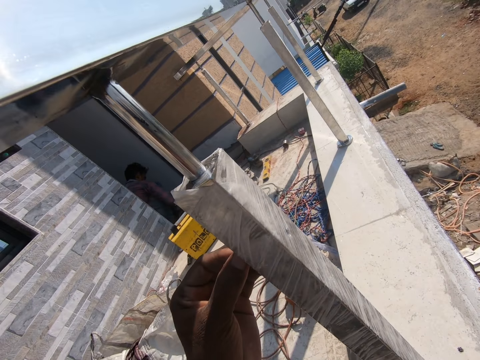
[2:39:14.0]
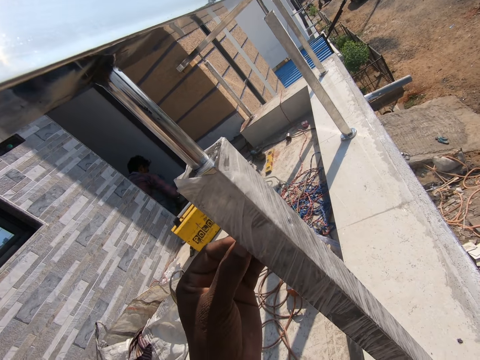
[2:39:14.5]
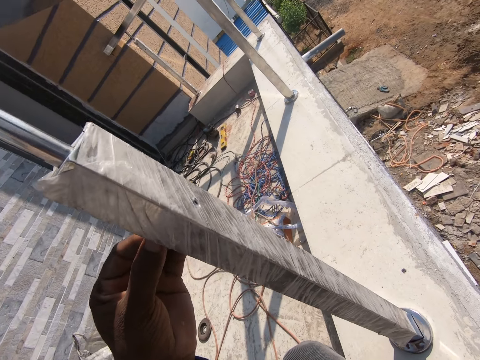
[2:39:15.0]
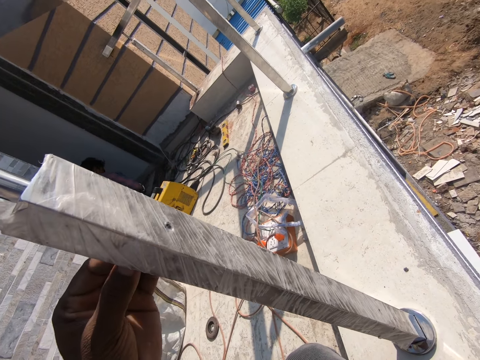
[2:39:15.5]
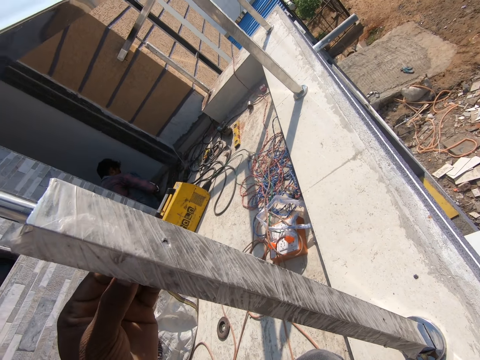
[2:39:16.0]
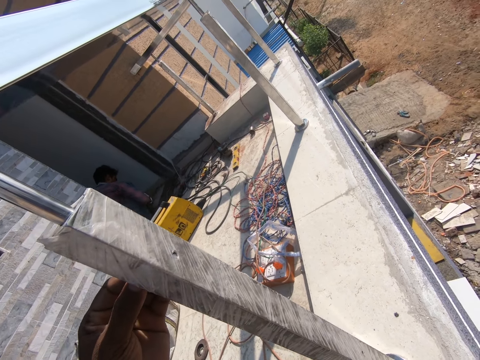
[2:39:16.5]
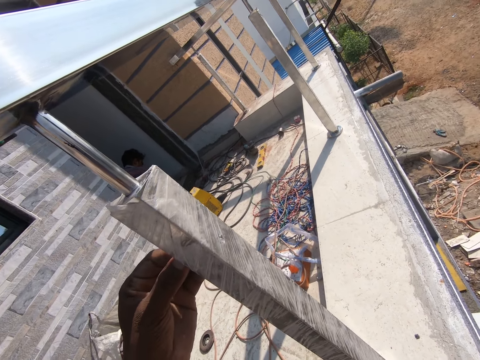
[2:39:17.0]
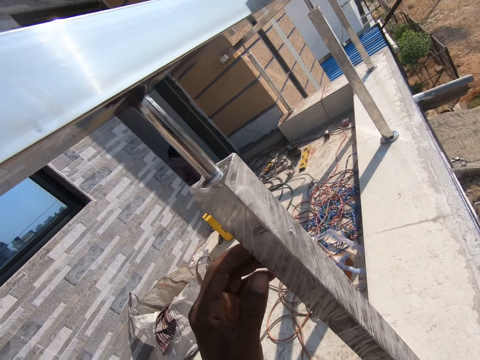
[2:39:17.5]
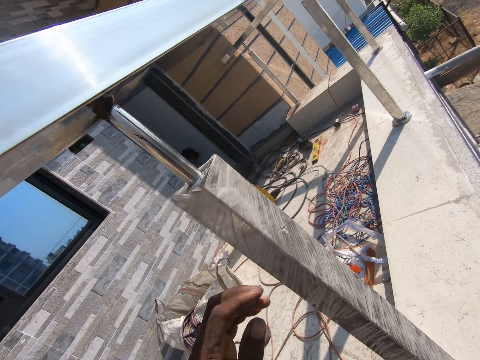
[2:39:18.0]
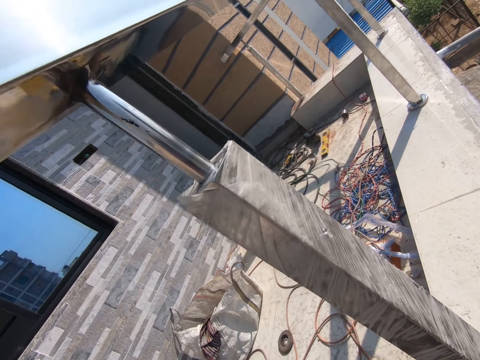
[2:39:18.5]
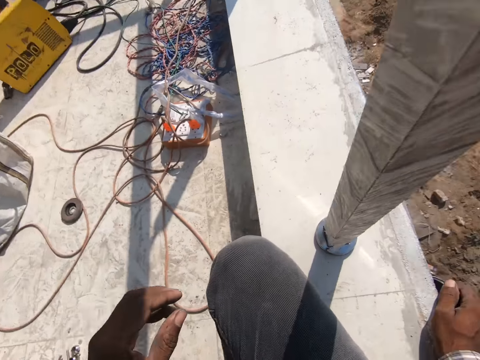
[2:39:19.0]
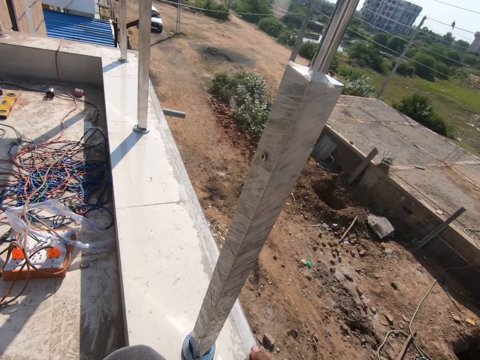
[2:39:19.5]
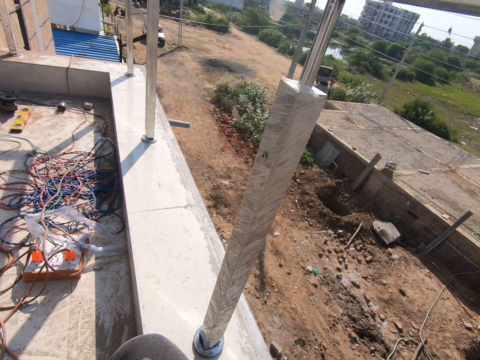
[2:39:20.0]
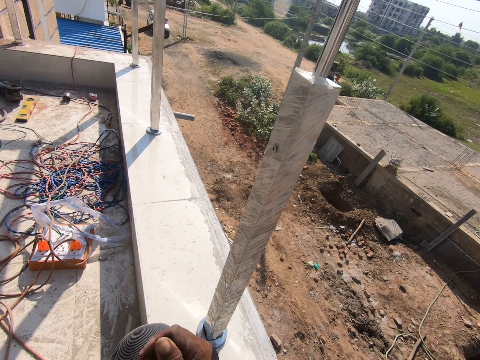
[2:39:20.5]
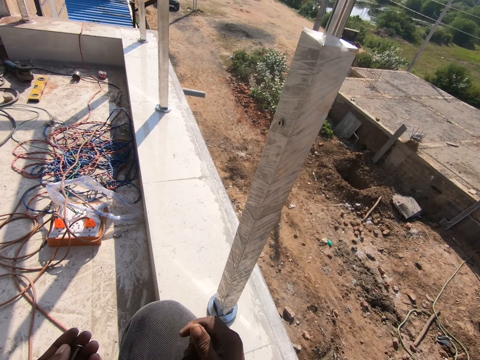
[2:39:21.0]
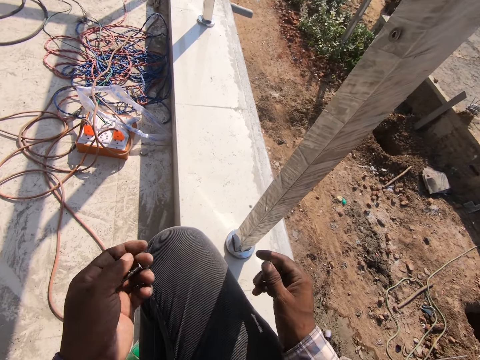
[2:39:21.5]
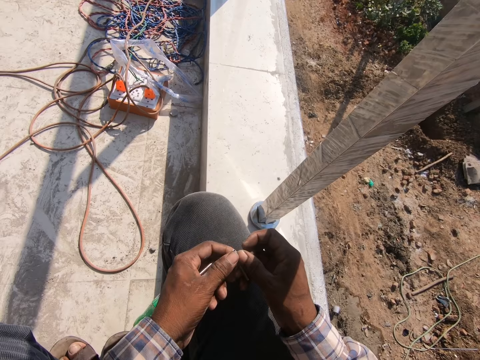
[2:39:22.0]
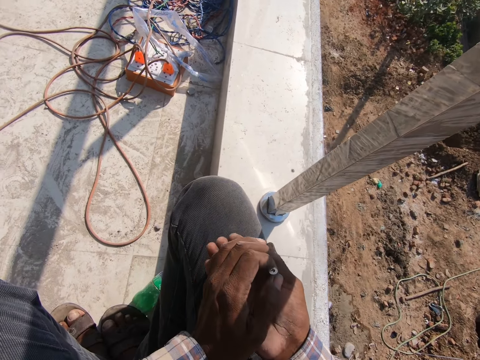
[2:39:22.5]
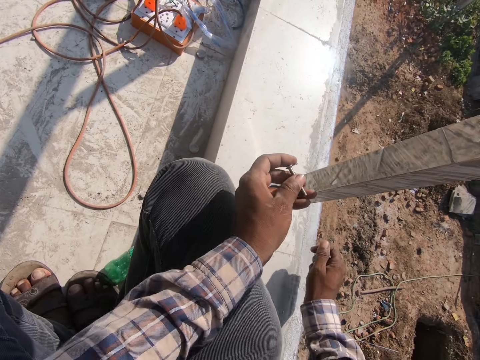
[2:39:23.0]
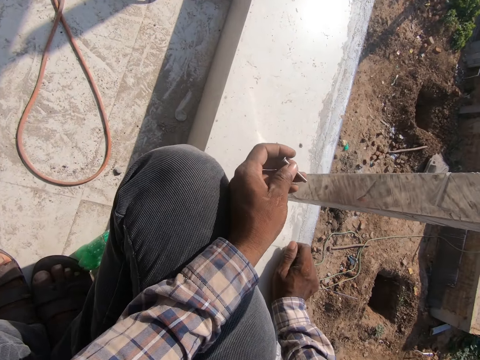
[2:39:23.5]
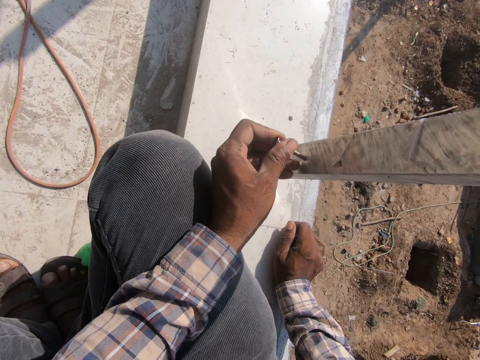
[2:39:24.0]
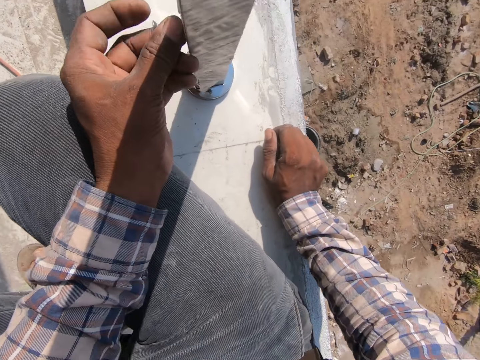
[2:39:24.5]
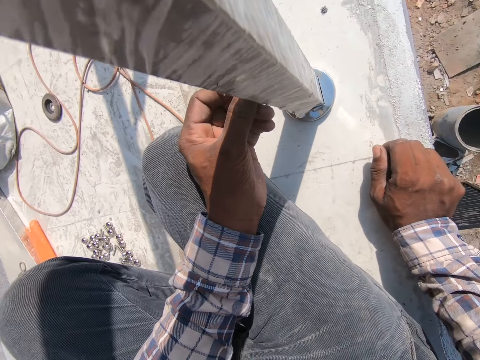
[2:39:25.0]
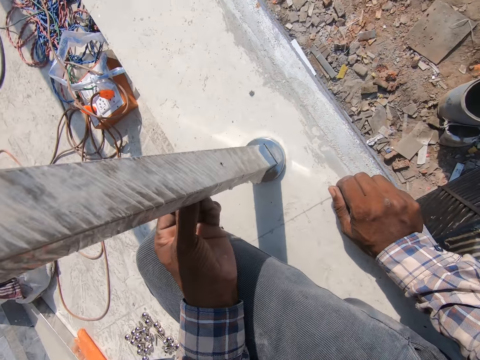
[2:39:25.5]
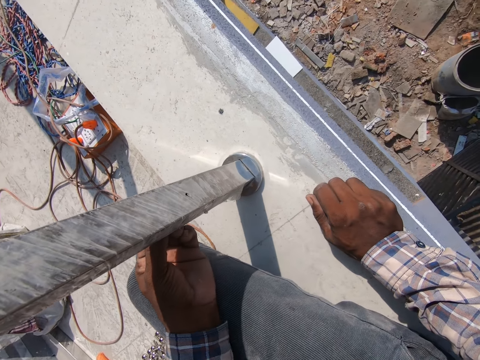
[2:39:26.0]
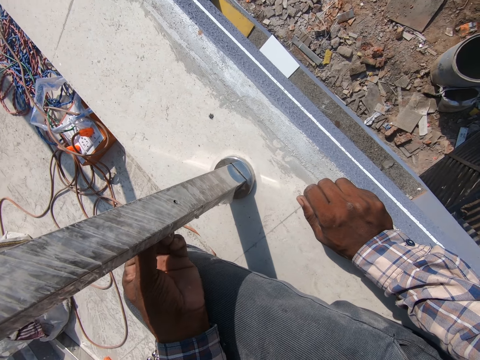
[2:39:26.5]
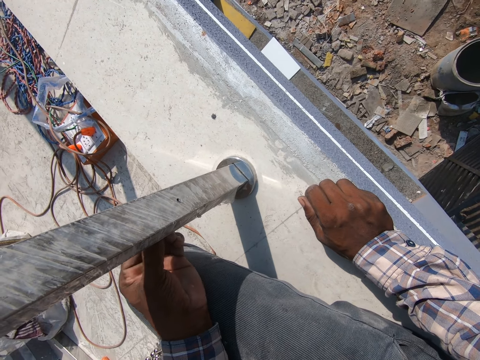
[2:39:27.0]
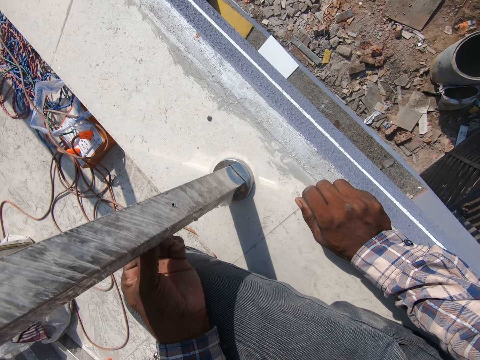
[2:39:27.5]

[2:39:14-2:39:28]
The camera wearer pours the screws to the right hand. They put the screw in the gypsum perimeter.

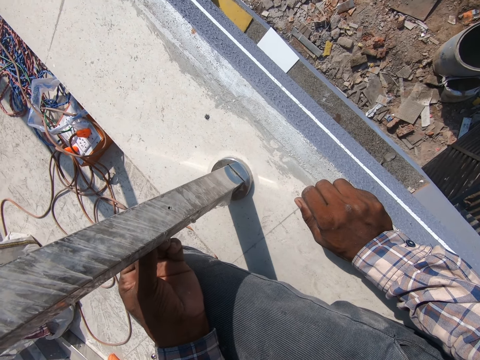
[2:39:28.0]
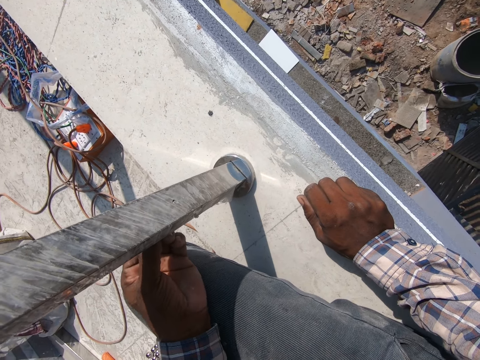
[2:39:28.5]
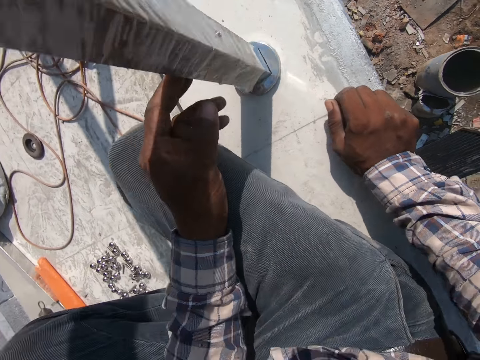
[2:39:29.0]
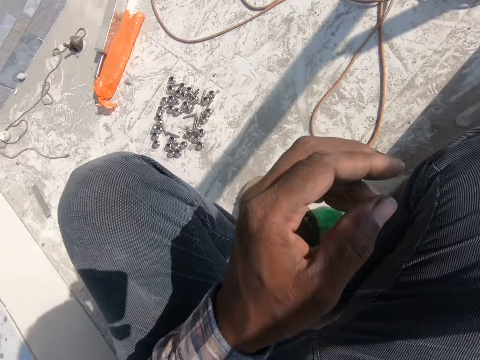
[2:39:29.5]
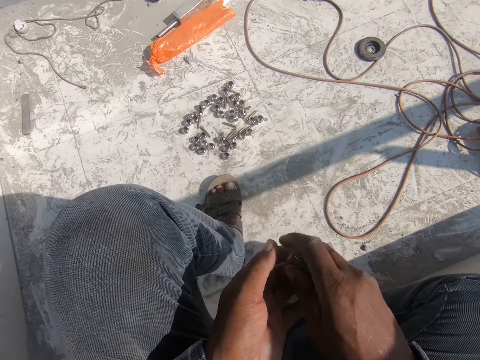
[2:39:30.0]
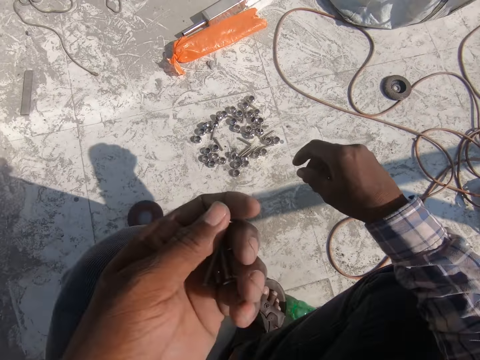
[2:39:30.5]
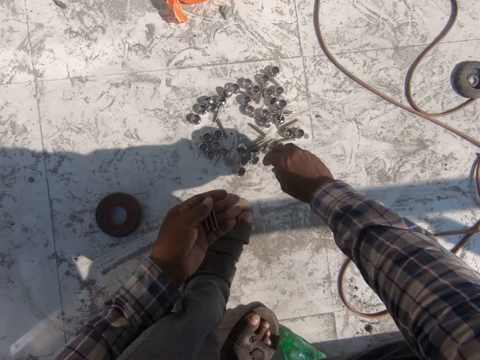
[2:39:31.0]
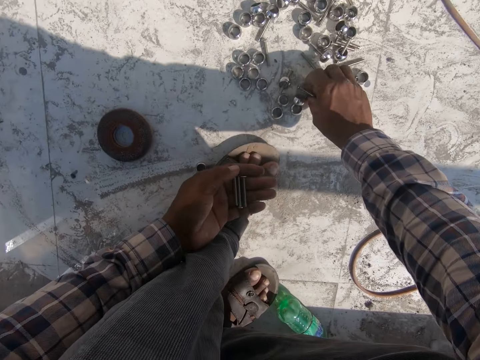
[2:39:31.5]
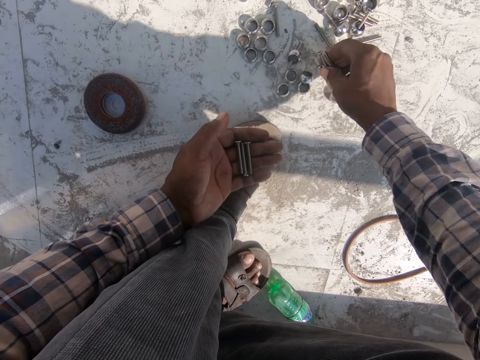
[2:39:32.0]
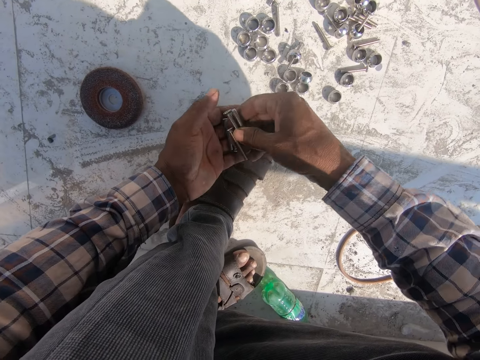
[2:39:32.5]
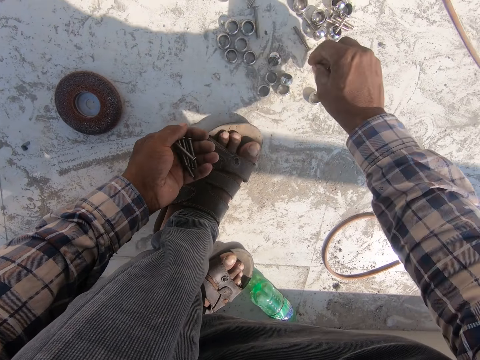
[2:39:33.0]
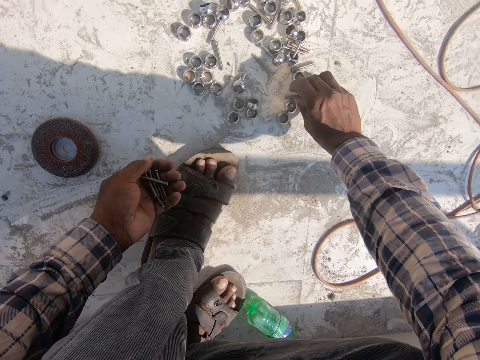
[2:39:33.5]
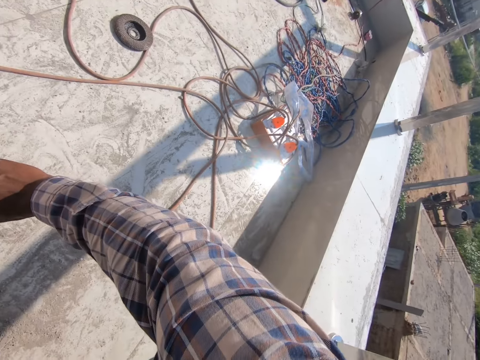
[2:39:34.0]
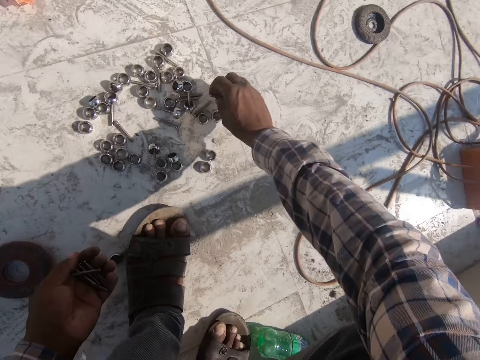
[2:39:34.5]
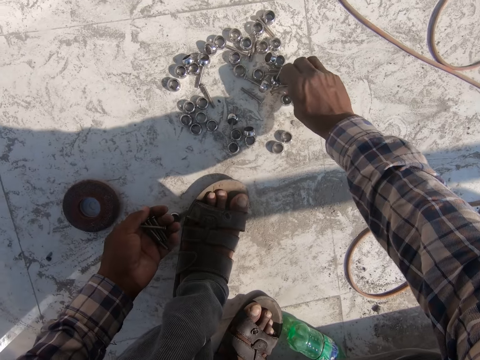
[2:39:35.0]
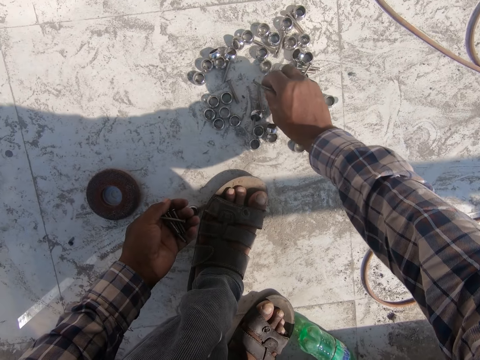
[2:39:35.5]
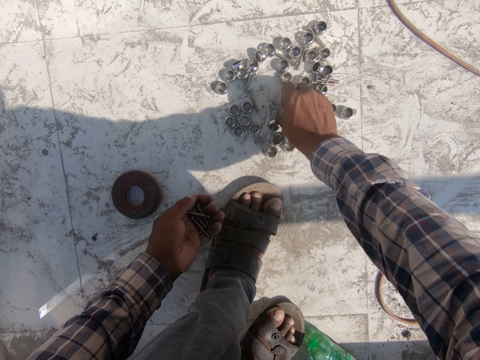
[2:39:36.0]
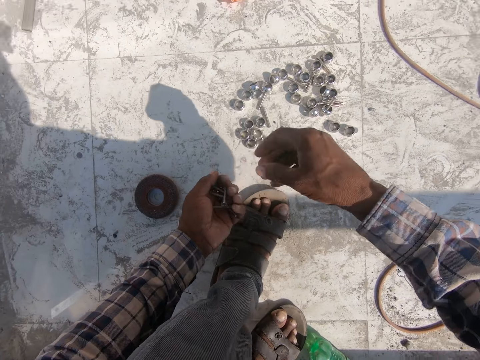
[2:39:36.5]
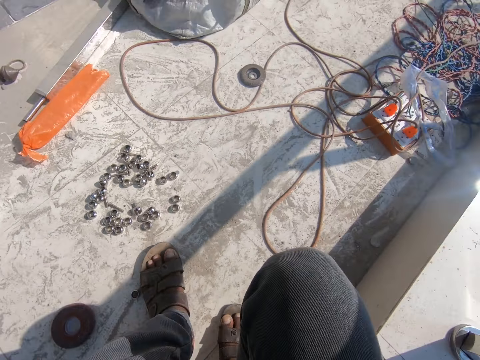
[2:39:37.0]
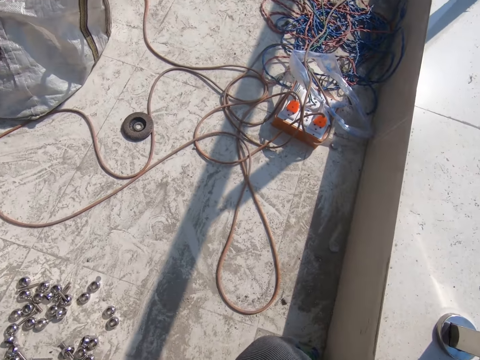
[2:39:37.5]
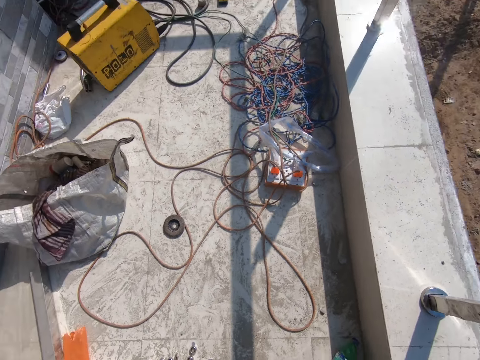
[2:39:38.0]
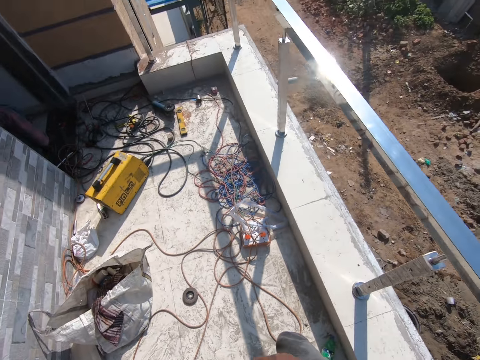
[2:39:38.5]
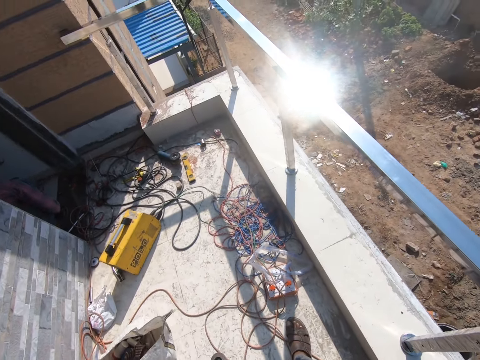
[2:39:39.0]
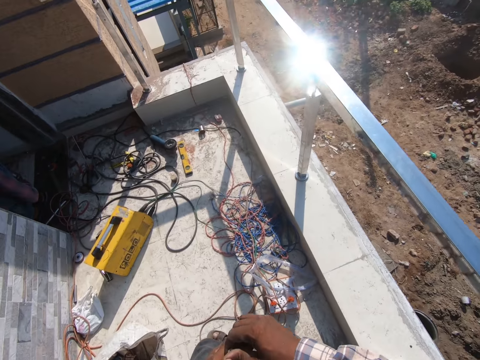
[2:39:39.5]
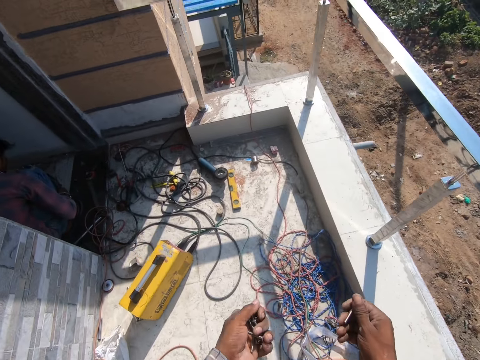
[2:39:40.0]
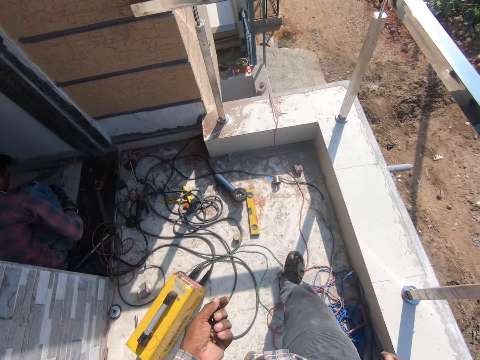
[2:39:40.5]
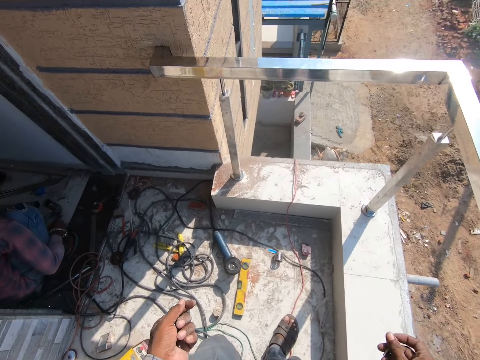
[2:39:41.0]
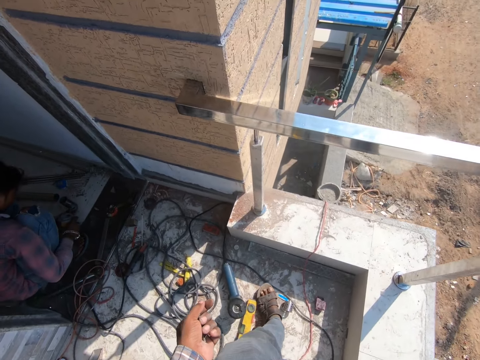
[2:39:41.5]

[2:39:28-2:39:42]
The camera wearer pours the screws to the left hand. They pick up more bolts from the floor. They stand up, walk around, and pick the screw from the left hand.
